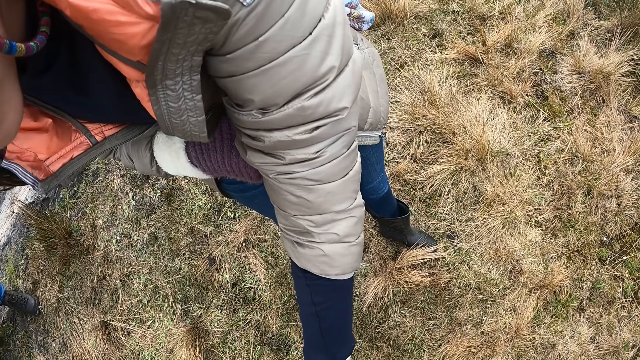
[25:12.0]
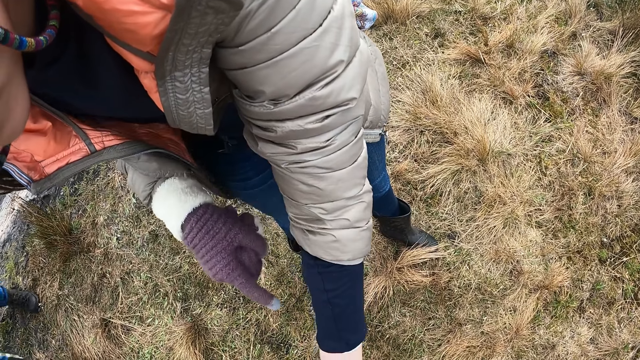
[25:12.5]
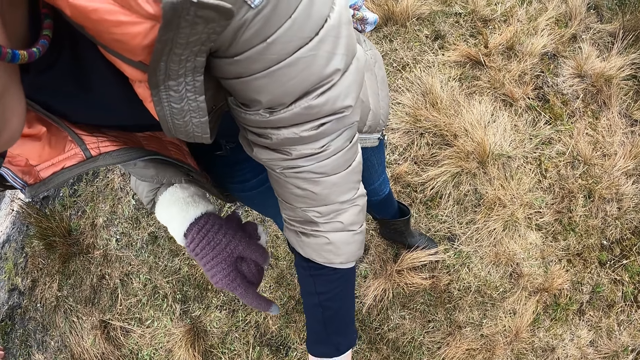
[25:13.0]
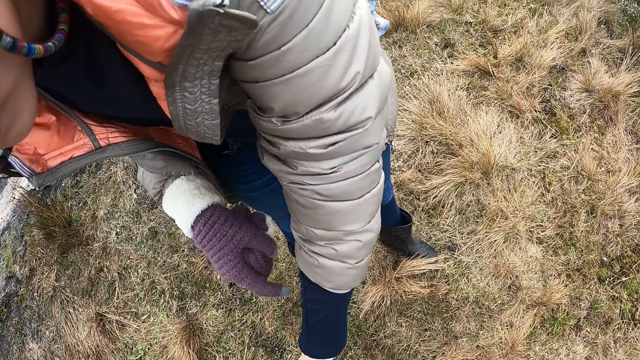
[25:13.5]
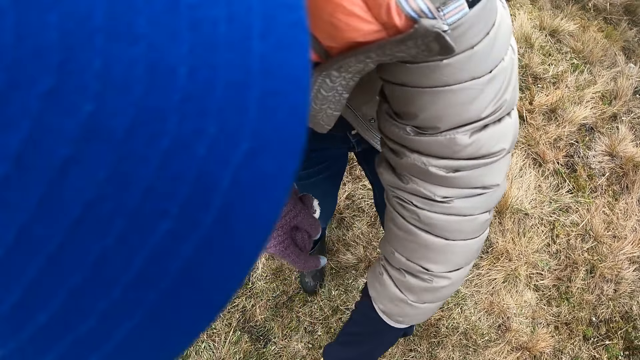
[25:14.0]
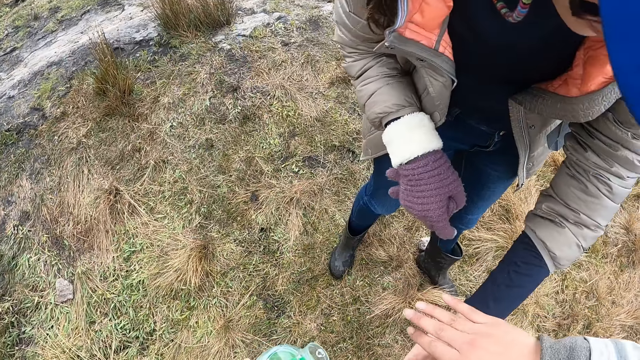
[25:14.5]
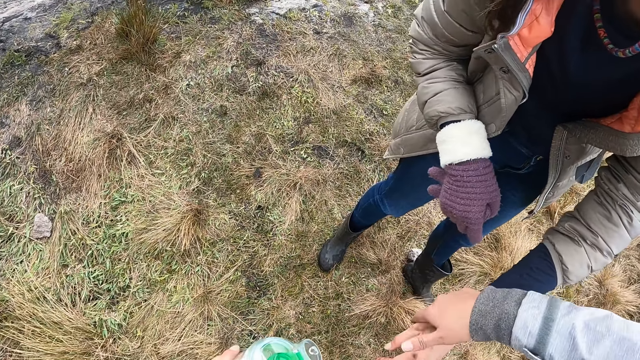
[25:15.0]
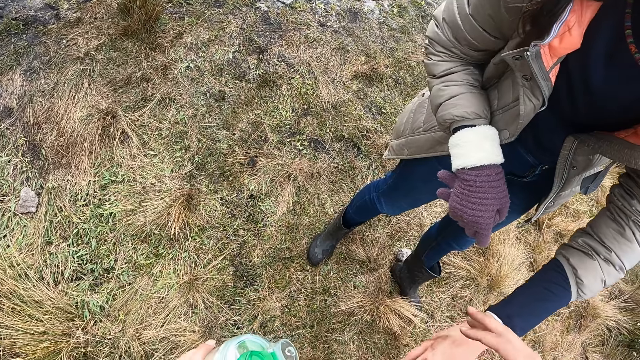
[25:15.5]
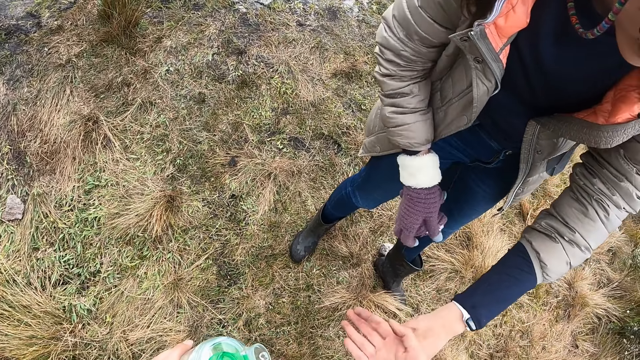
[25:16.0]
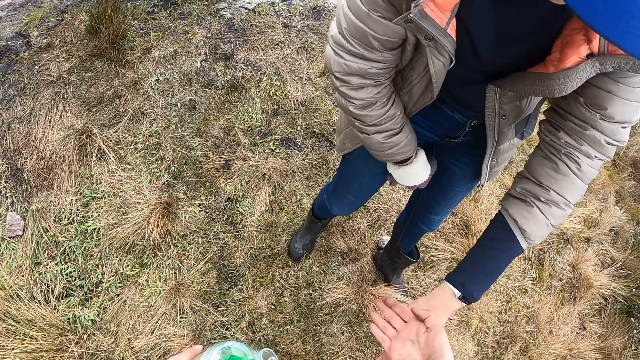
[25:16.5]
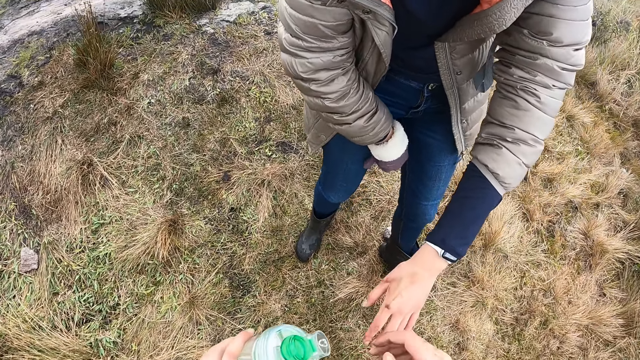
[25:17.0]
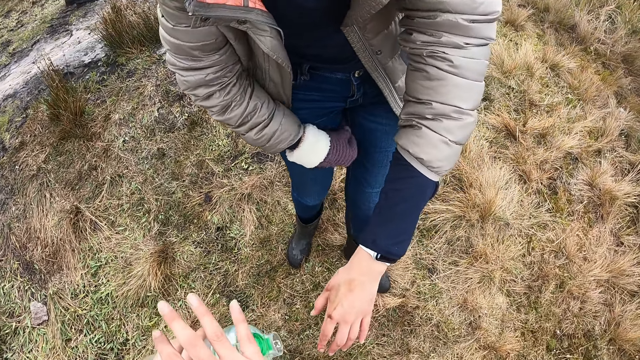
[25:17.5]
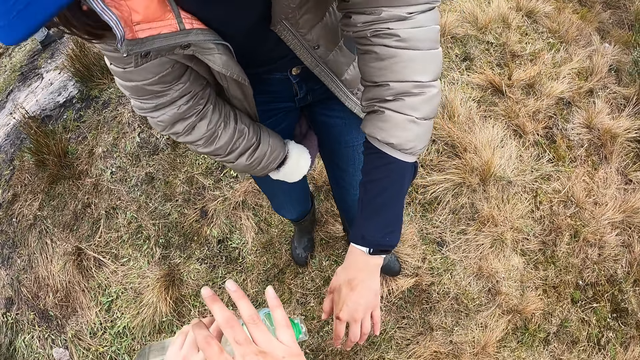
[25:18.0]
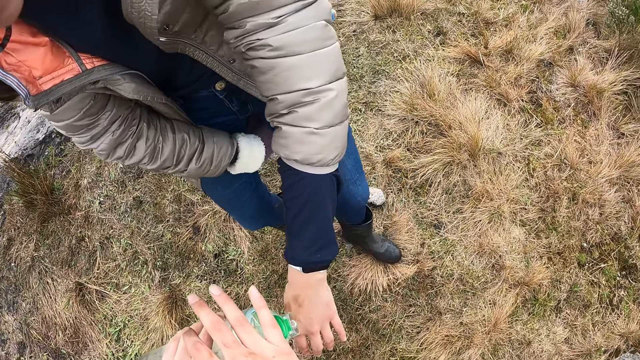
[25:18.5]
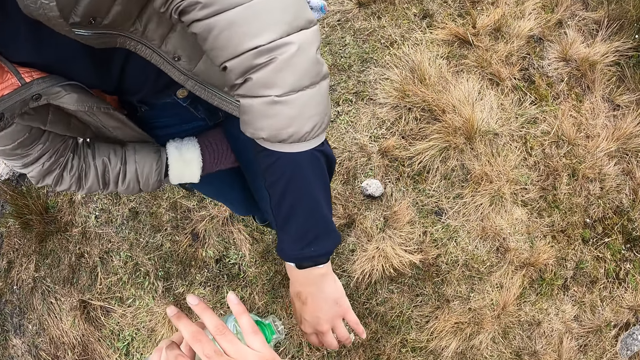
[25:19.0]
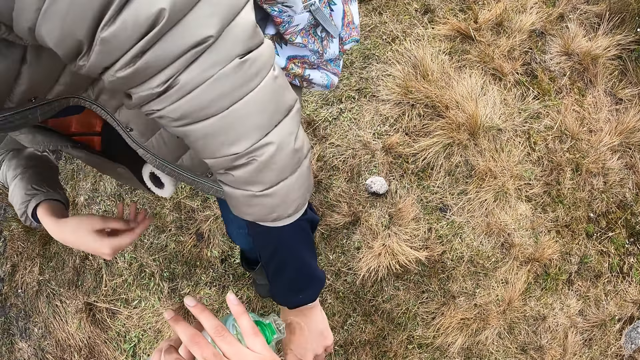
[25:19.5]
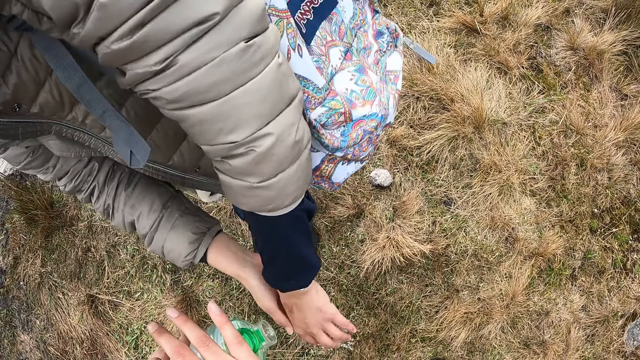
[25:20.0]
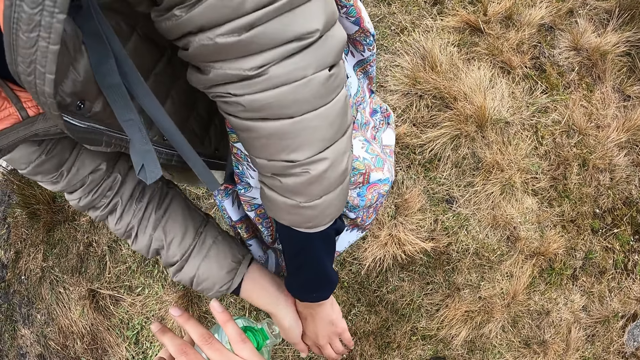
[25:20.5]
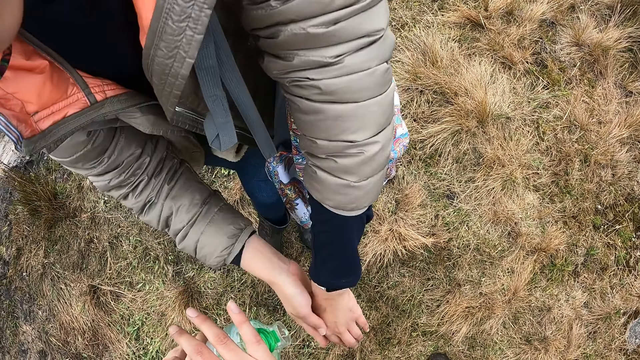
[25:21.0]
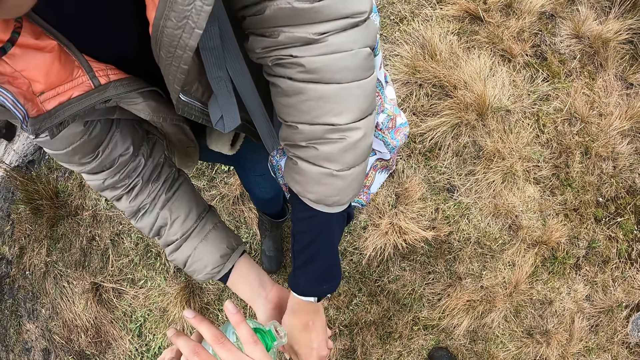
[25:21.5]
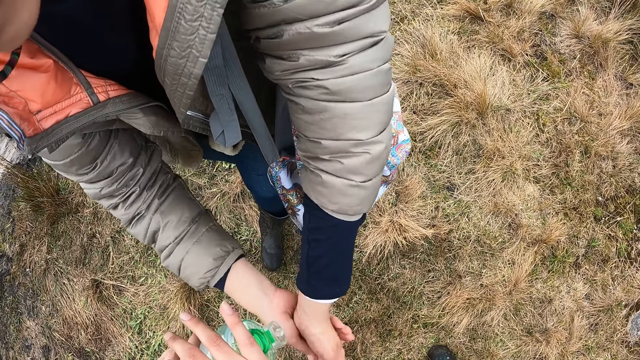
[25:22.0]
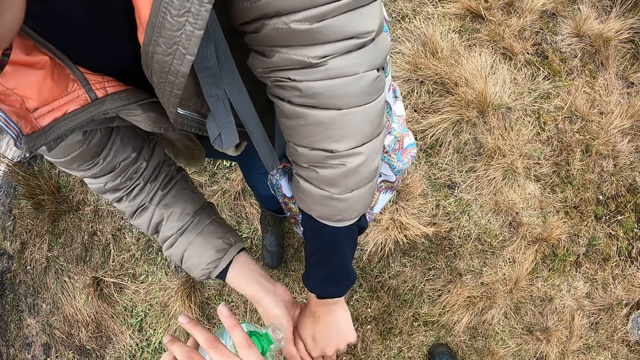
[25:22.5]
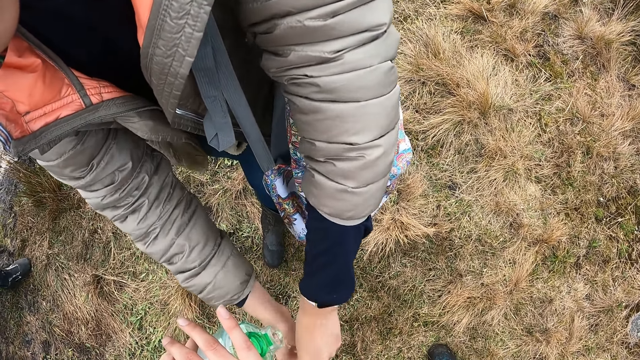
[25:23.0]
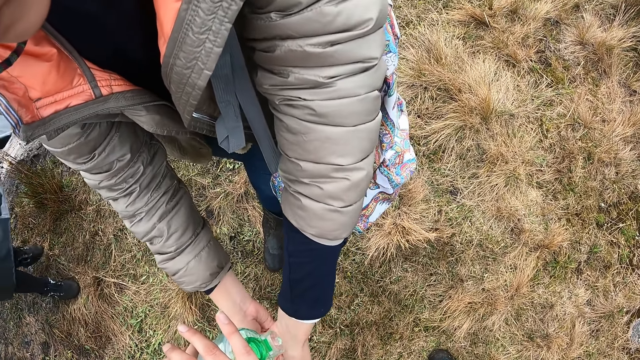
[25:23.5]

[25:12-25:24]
The camera wearer assists the woman with her right hand. The woman removes the gloves from her right hand in between her legs. The camera wearer pours water from the bottle onto the woman's left hand. The woman washes her left hand with her right hand.

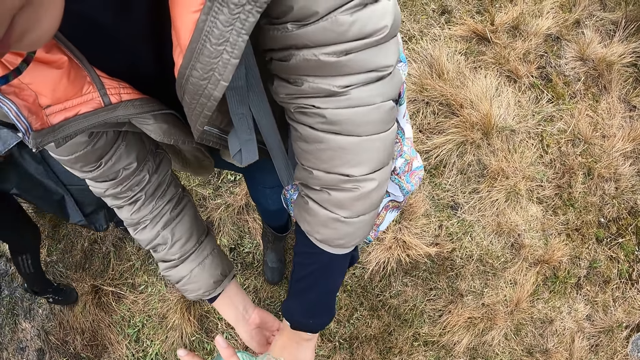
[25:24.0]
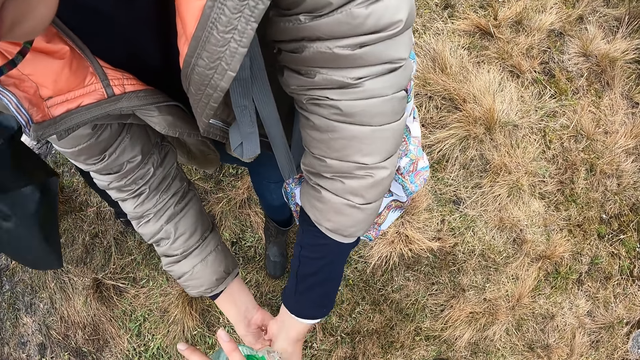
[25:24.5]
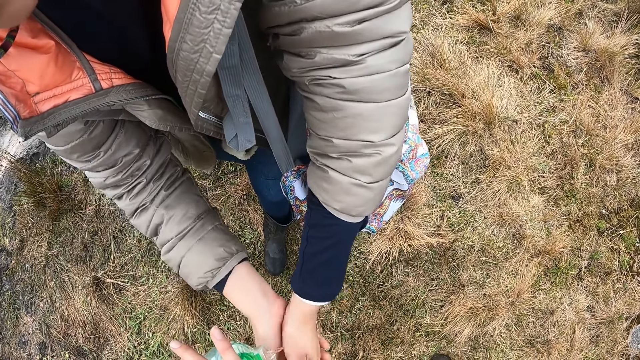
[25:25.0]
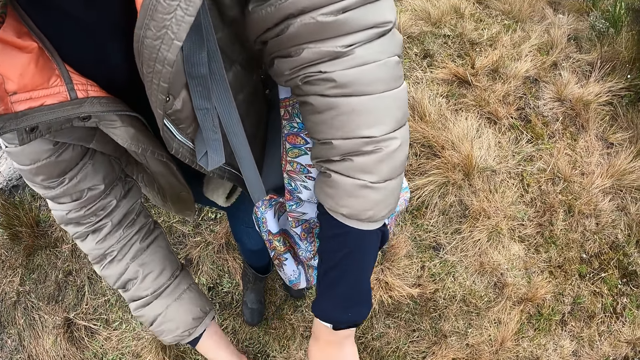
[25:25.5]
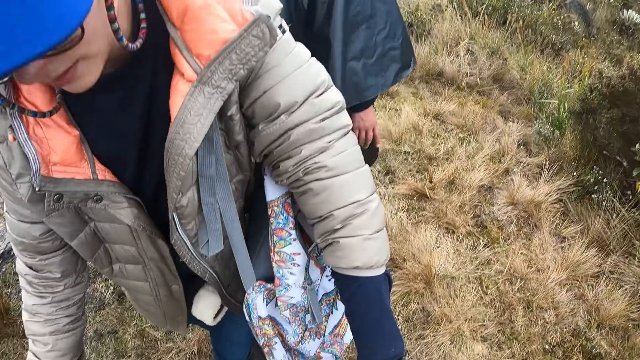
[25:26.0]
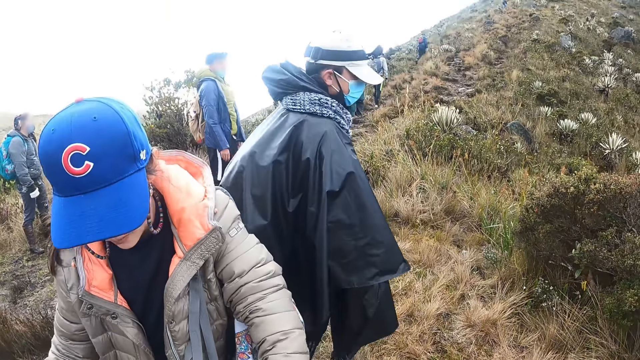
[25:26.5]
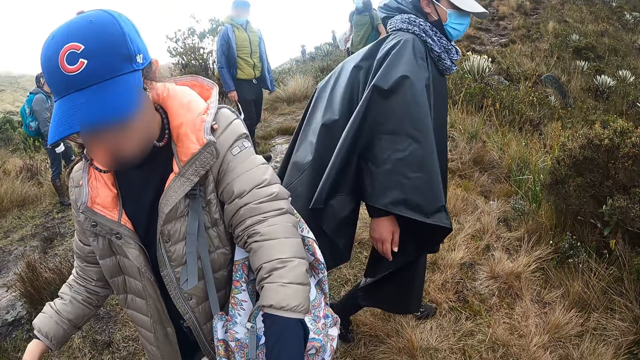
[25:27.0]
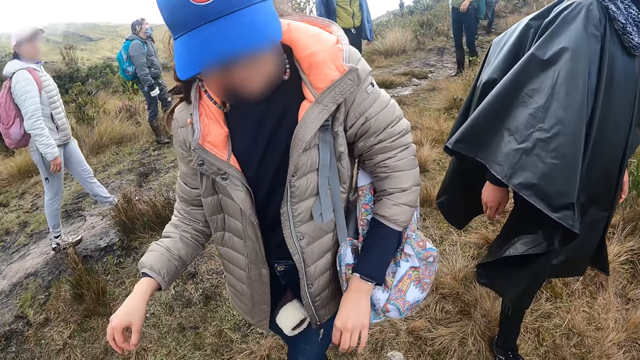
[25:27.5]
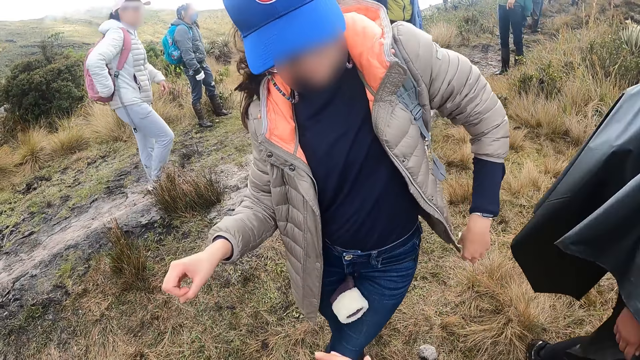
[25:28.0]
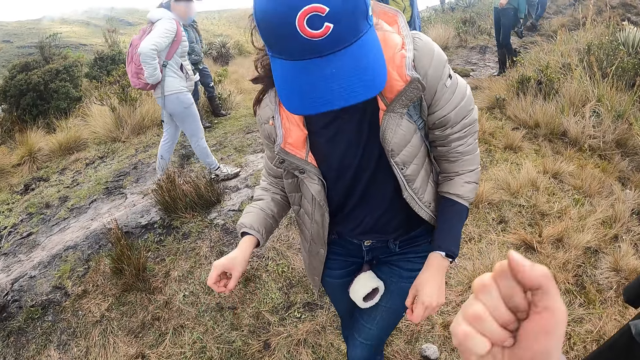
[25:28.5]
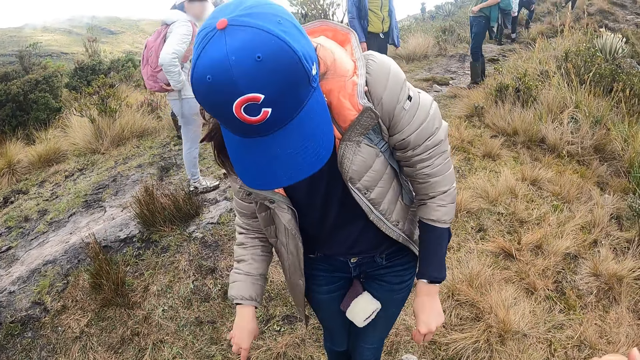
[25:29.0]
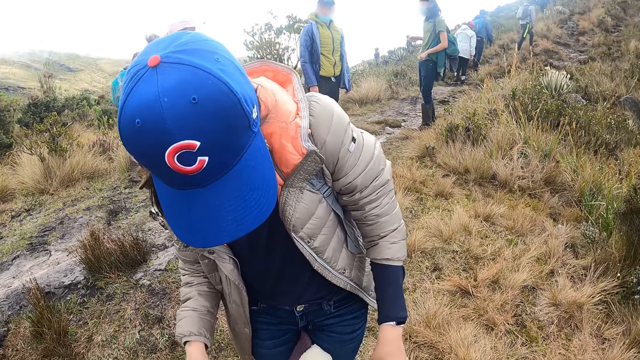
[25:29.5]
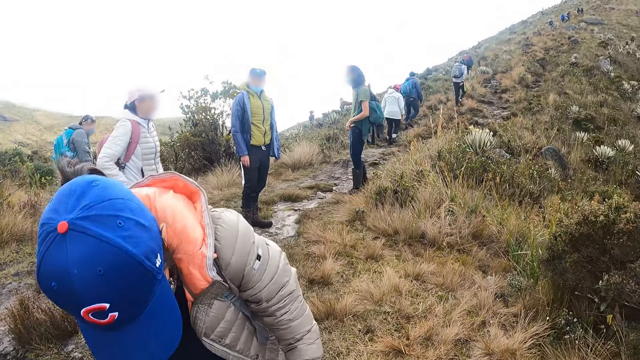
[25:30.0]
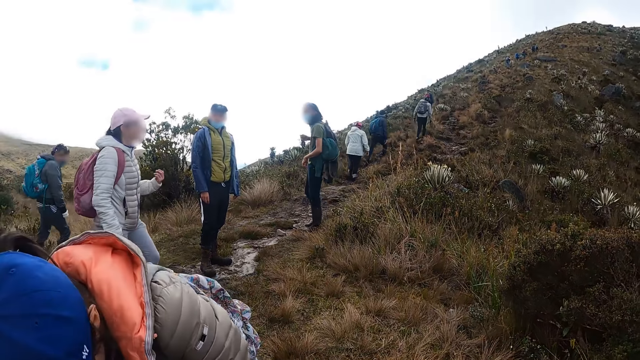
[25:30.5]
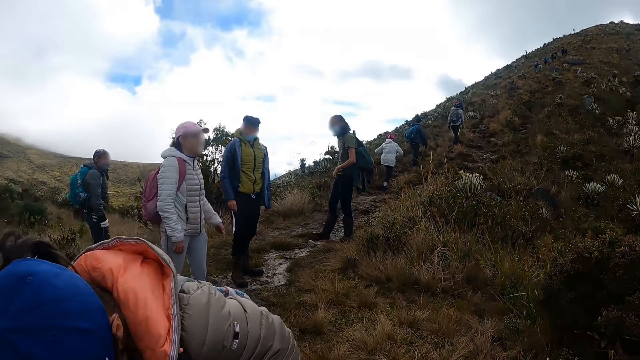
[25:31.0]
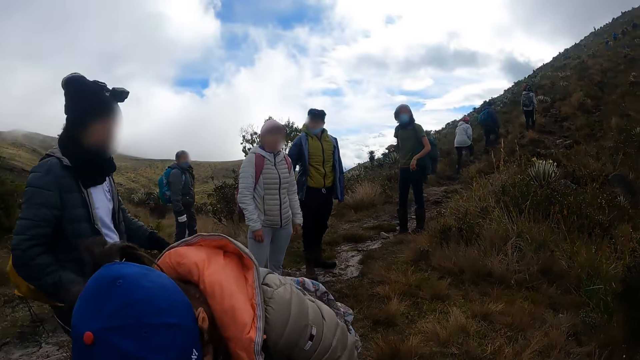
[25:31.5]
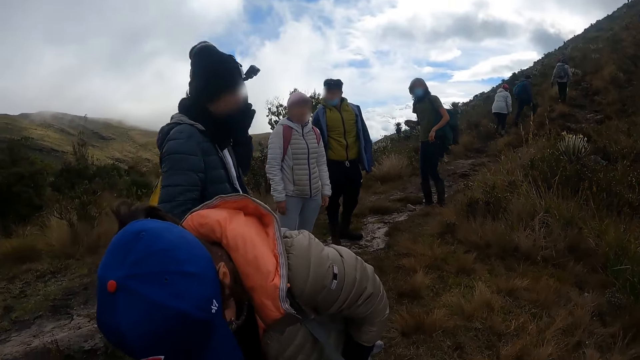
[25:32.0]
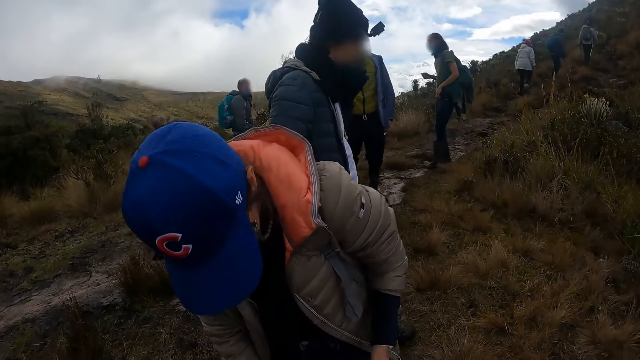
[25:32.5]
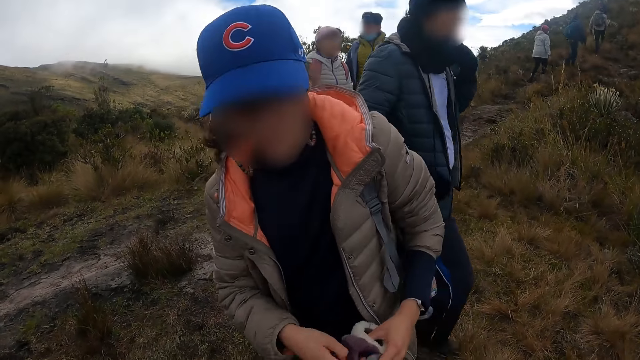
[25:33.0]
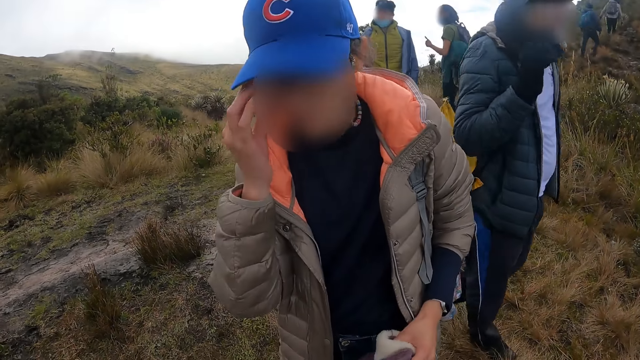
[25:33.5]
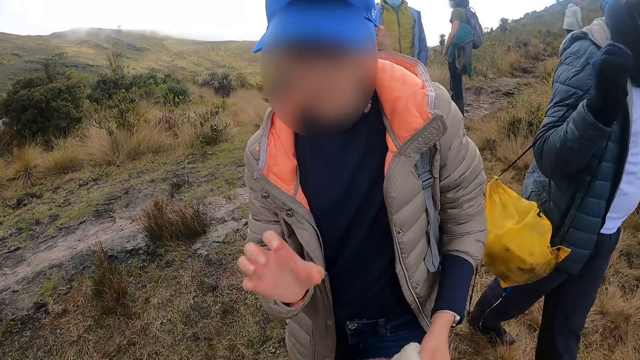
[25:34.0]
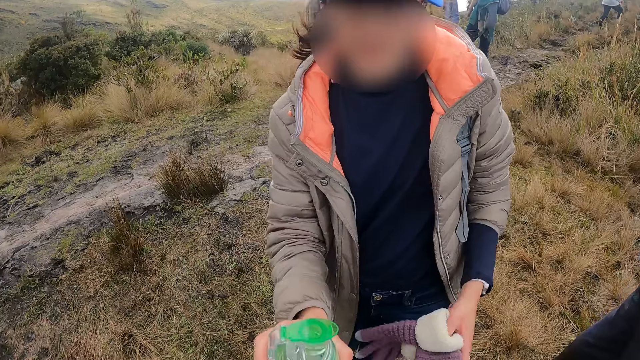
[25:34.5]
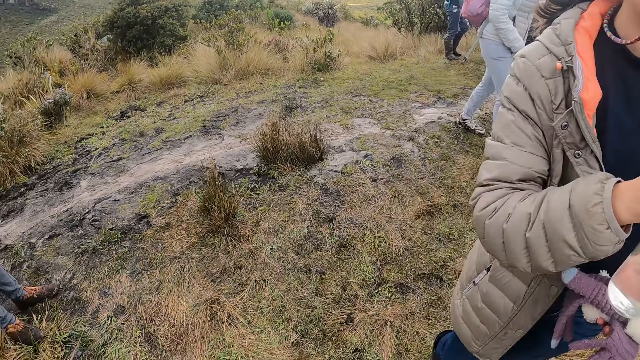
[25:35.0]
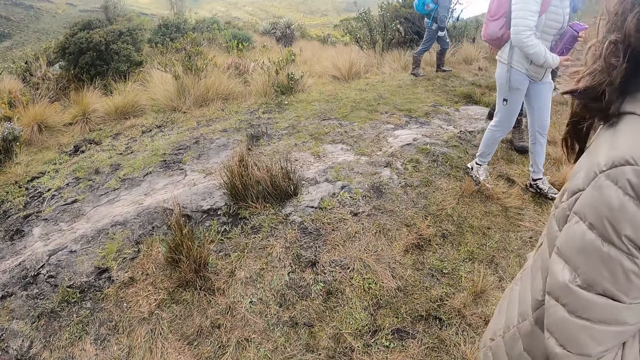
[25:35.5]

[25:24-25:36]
The camera wearer lifts his hands. He looks around. A man pulls a yellow bag from his shoulder with his right hand. The woman collects the bottle from the camera wearer with her right hand.
